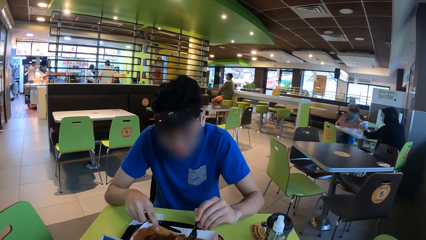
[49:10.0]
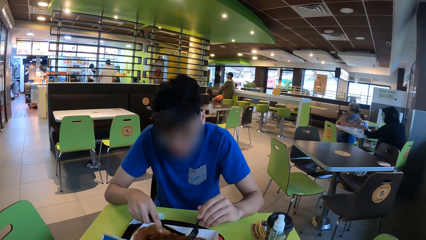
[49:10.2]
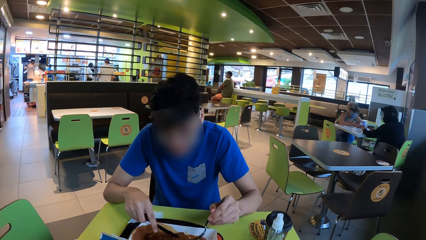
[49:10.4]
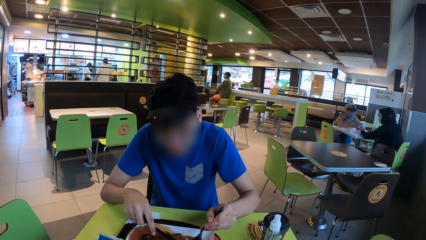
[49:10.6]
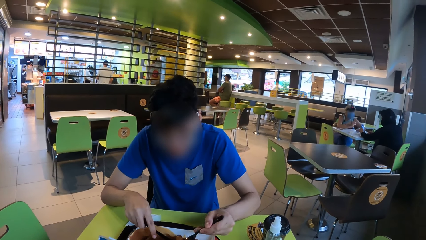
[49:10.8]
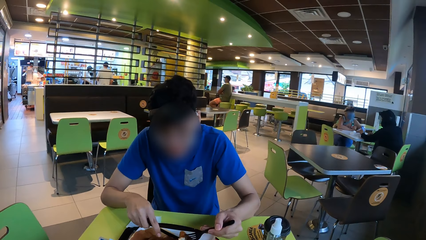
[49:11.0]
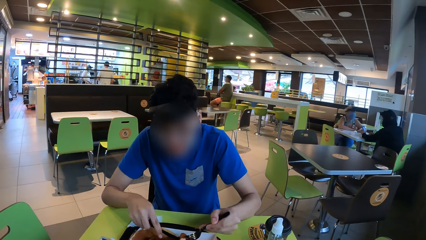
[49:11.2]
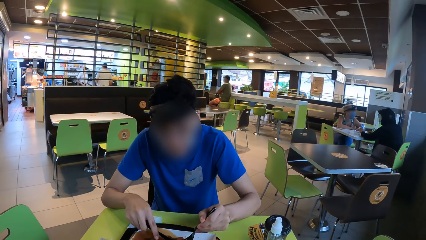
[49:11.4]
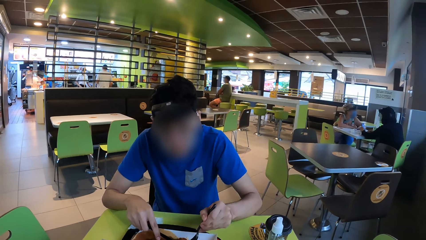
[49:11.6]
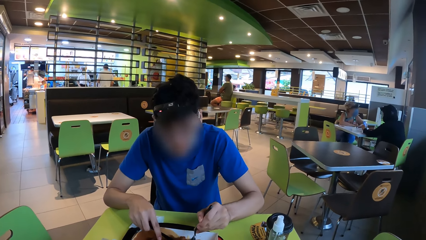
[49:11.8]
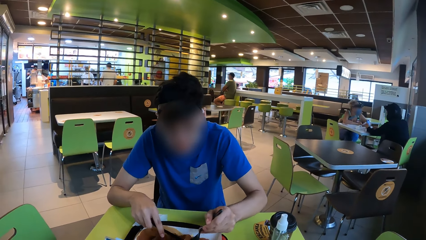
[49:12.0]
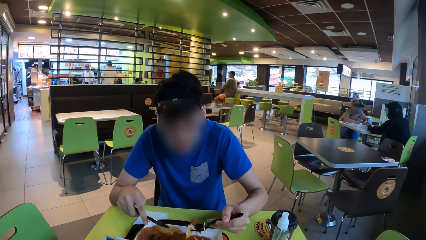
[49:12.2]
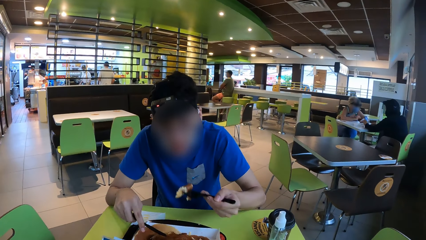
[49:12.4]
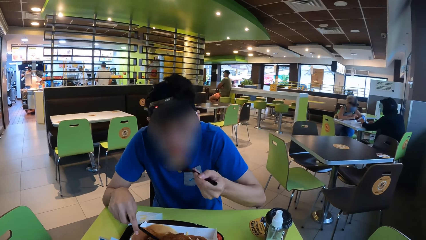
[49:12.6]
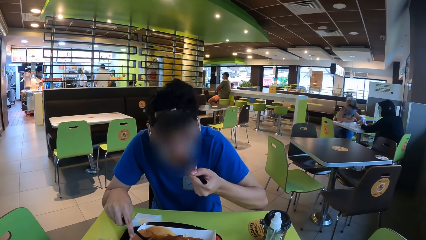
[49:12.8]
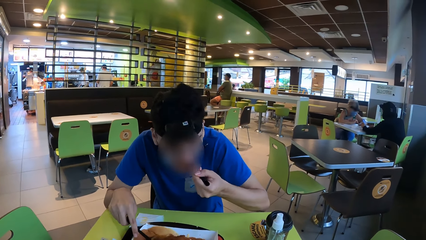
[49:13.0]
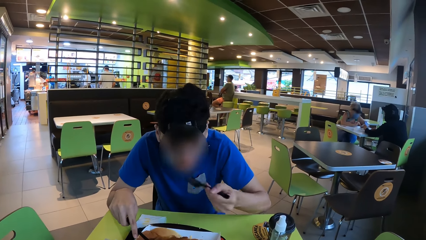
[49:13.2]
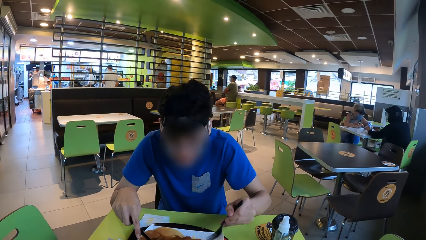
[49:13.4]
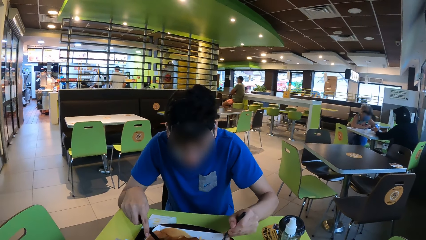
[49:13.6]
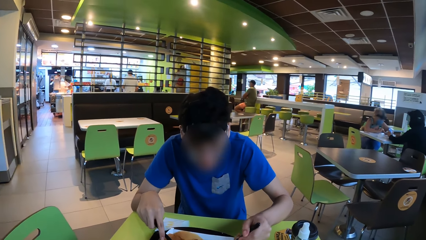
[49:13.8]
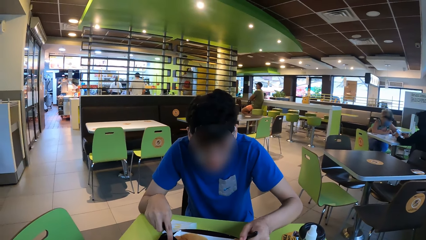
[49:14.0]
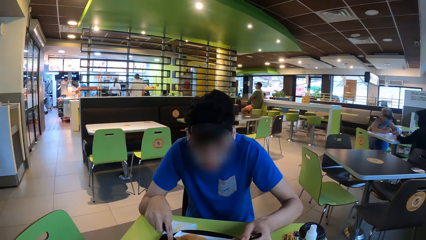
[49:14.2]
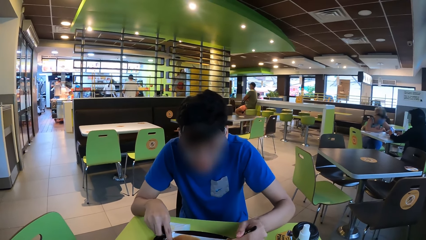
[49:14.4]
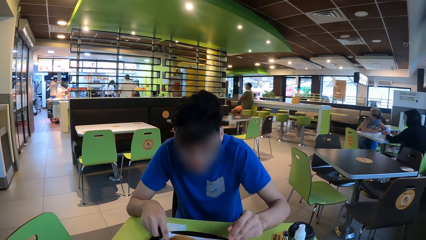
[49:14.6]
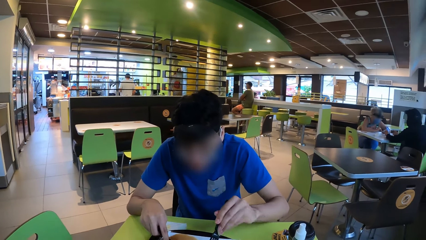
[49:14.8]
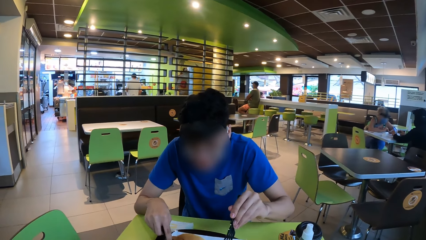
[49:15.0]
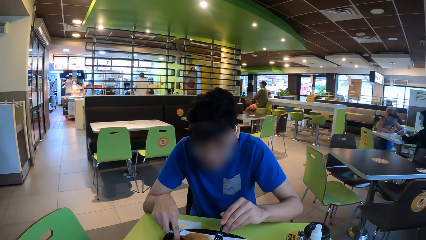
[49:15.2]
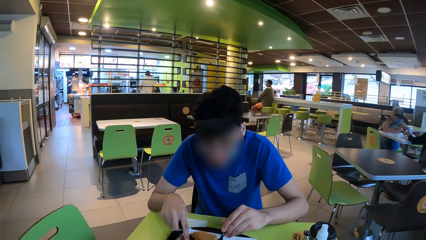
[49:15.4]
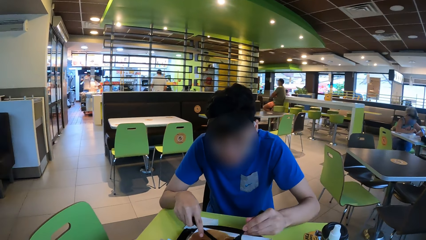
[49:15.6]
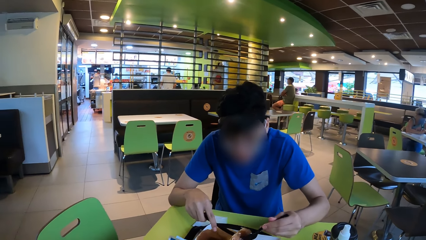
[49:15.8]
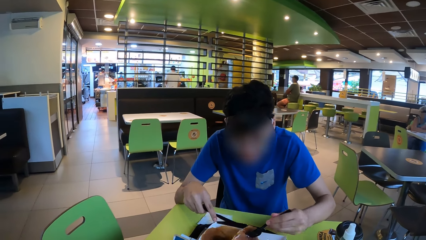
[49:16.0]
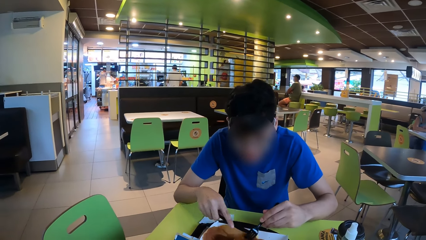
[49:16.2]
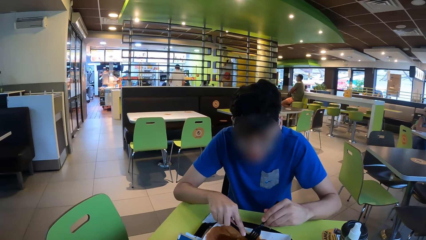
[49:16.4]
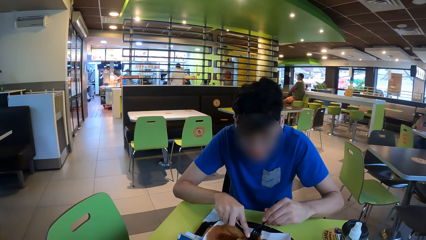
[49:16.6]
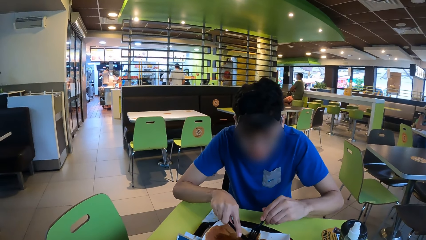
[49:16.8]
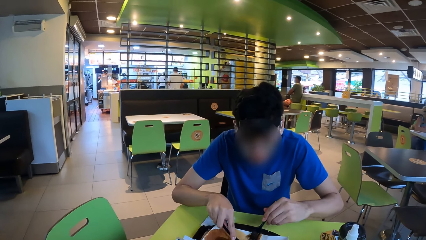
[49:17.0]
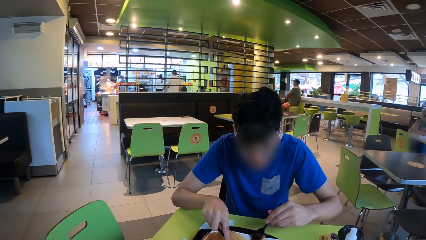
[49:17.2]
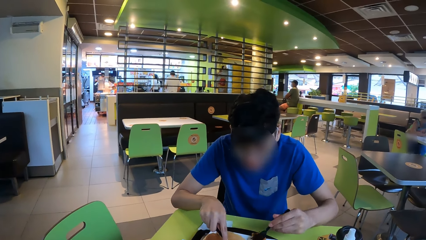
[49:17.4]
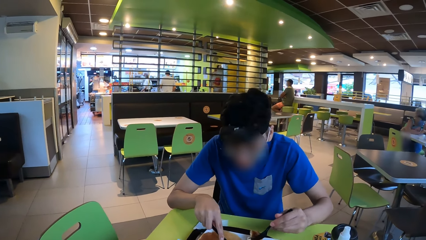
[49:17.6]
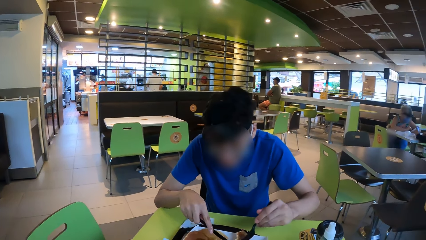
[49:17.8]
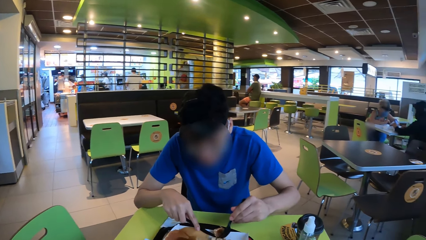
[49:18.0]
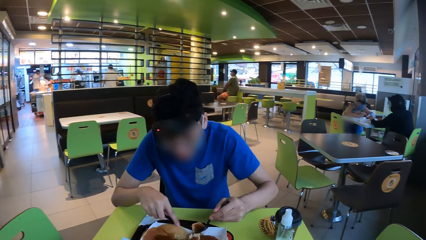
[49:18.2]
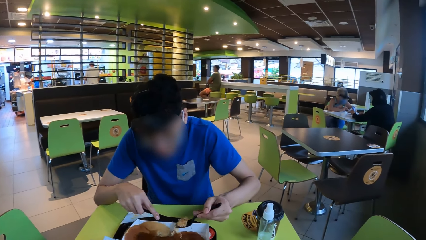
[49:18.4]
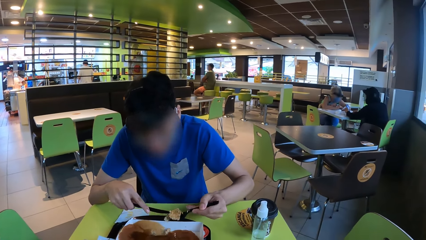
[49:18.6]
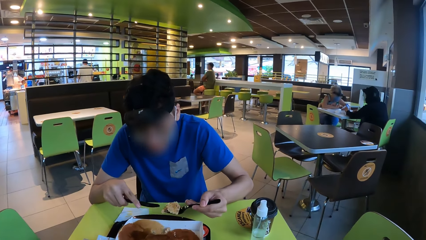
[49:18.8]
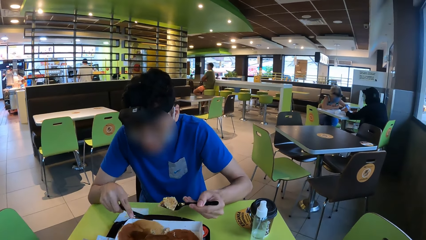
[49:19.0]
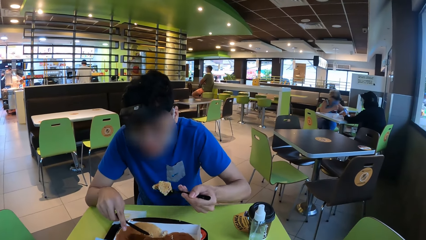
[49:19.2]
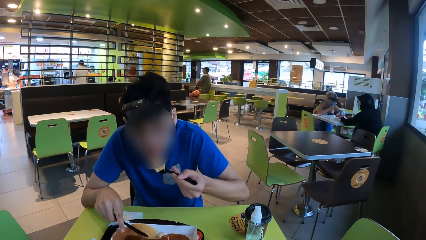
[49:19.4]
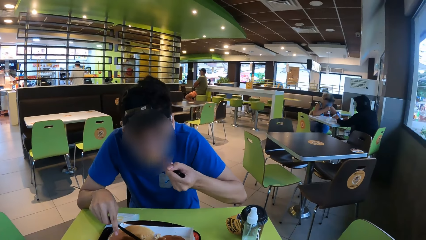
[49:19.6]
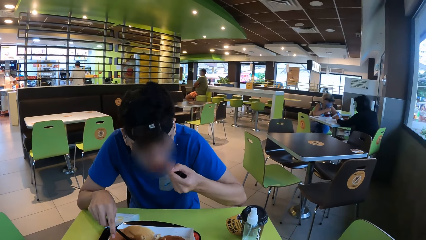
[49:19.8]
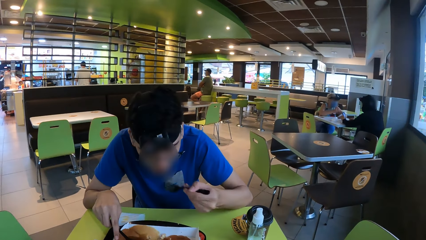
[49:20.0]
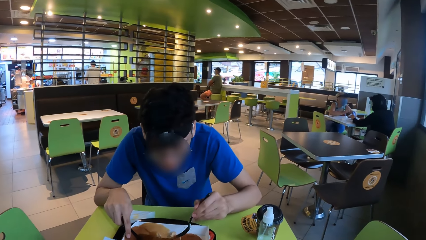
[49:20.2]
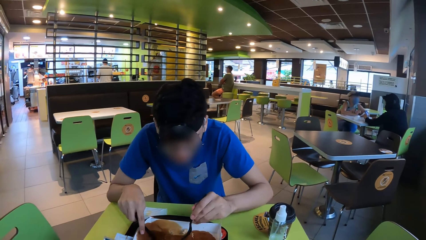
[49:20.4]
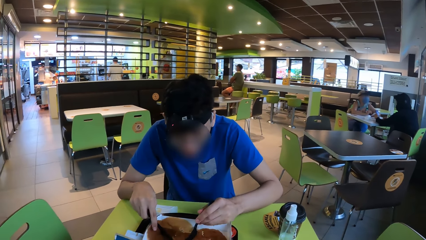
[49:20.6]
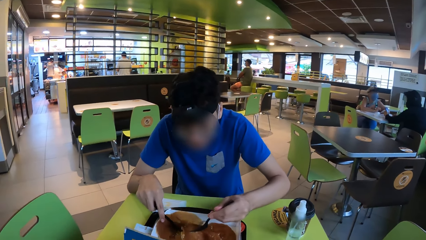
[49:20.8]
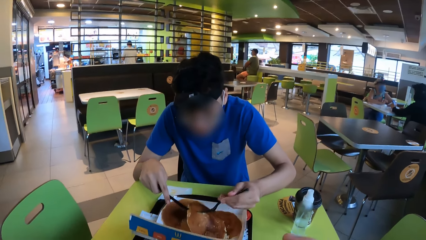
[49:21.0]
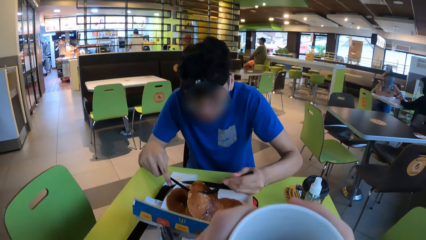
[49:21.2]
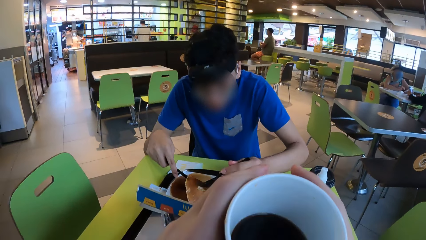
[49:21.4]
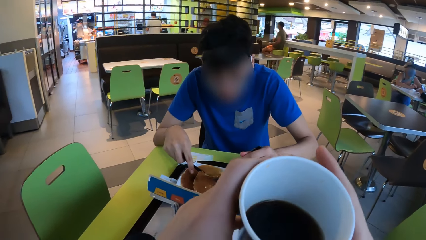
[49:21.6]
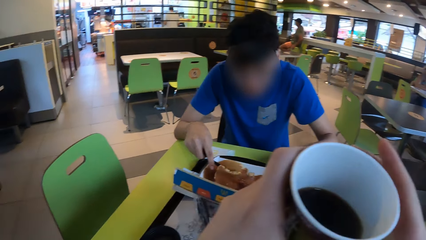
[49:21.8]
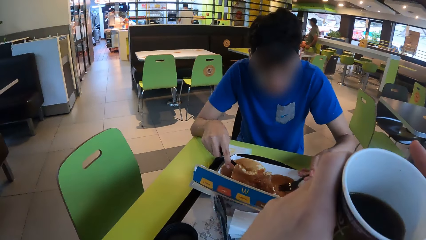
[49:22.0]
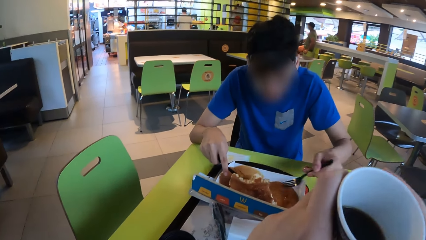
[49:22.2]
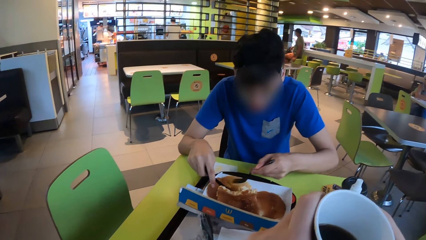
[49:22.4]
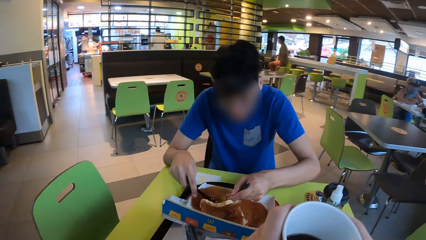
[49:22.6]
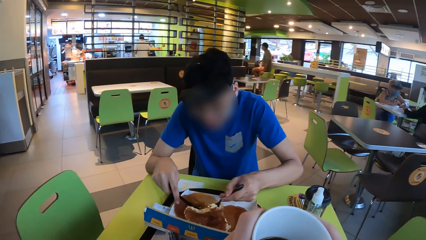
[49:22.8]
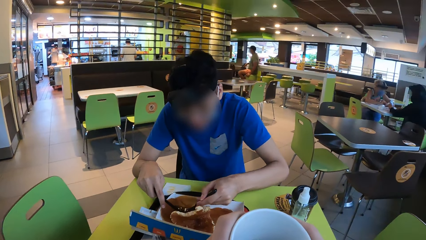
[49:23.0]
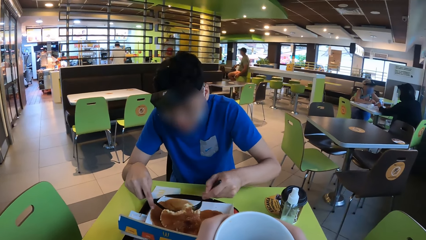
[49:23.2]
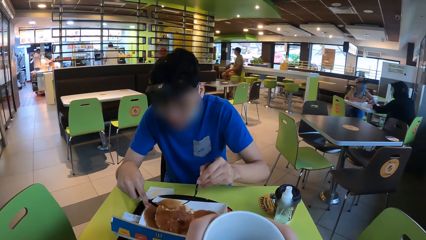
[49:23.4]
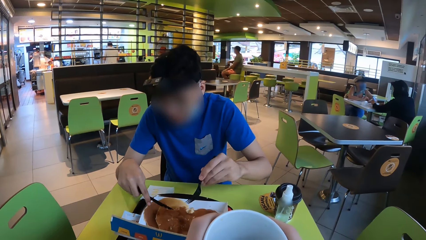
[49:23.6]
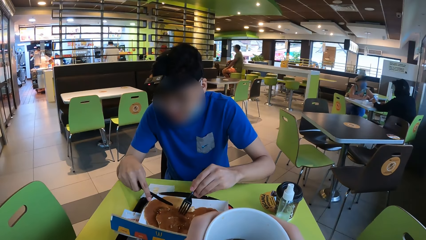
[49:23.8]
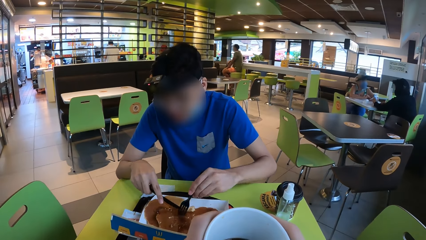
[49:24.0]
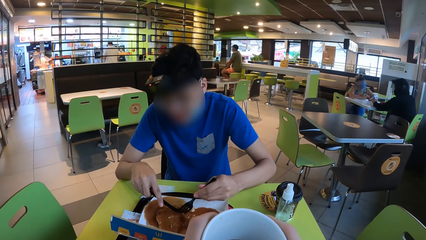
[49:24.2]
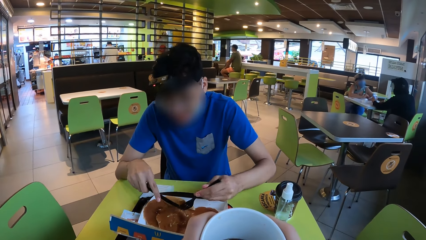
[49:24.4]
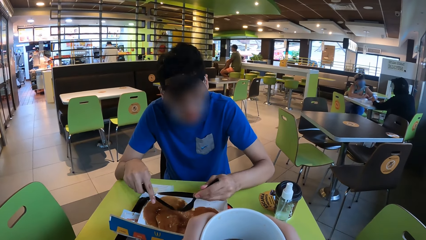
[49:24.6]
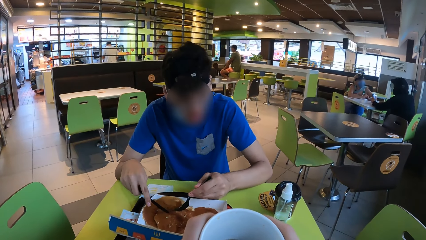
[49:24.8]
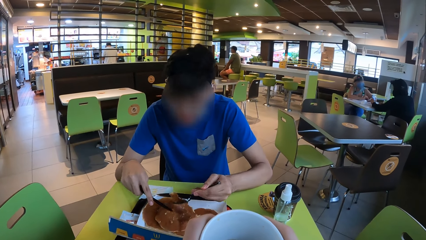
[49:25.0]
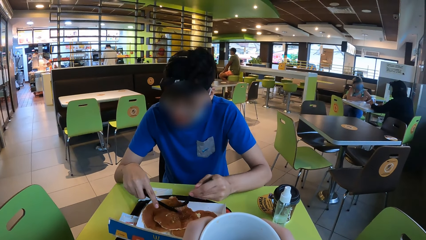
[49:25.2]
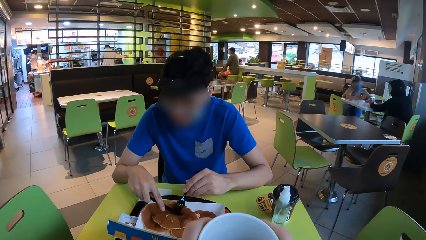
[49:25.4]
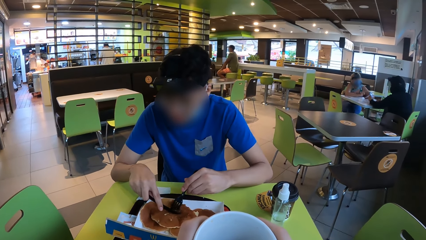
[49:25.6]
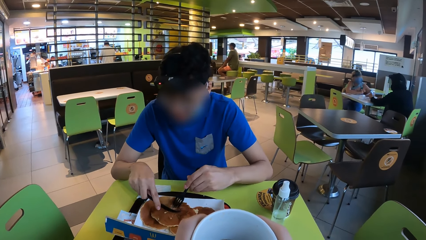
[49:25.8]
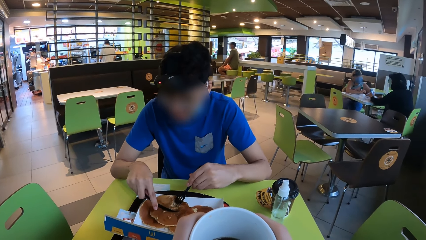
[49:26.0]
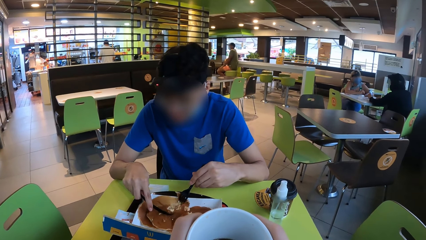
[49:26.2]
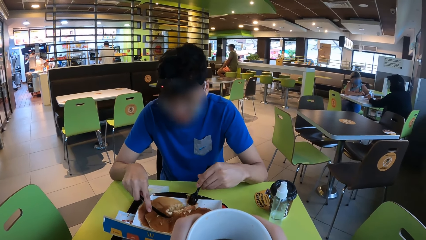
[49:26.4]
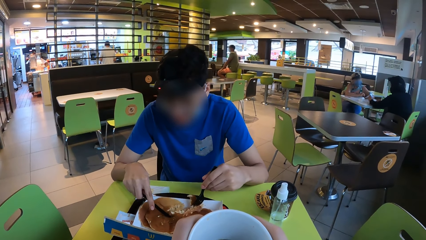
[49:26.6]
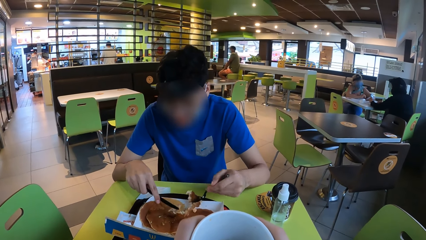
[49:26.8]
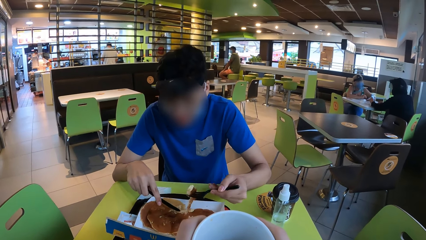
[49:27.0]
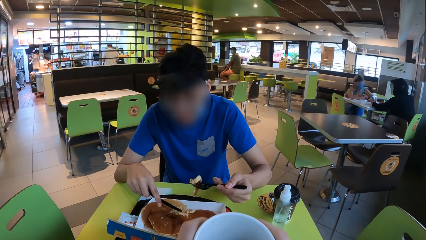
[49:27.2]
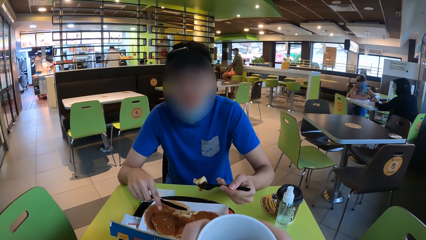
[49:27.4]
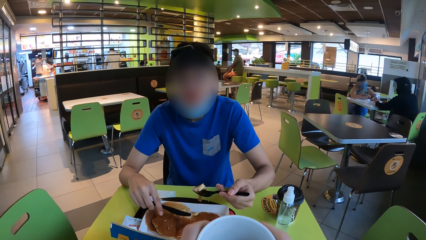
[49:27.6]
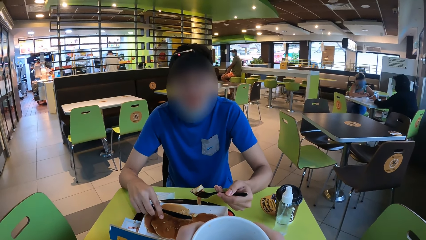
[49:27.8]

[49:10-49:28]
A man eats. The camera wearer looks around. The man holds the spoon. The man picks the food from the food box with the spoon. The man eats. The camera wearer holds the coffee cup in the hands. They look at the man. The man cuts the food with the knife. The man picks the food from the food box with the spoon.
